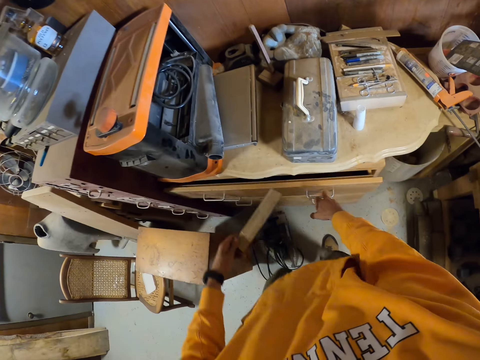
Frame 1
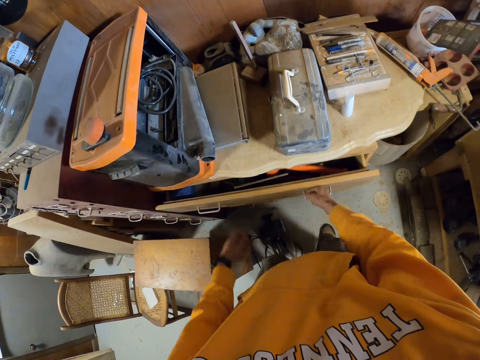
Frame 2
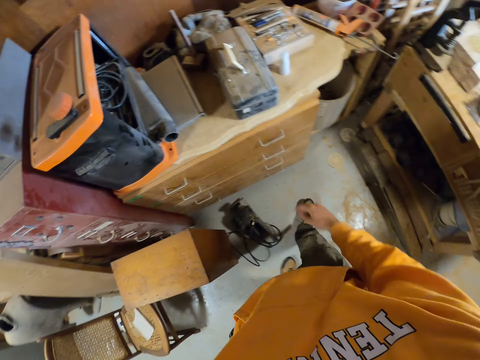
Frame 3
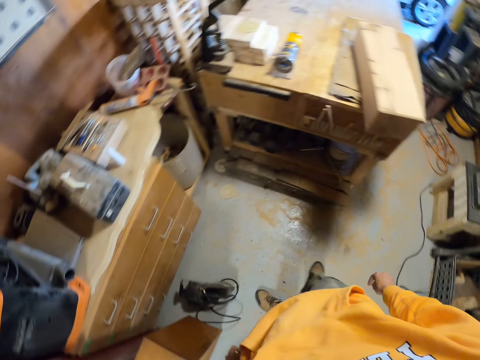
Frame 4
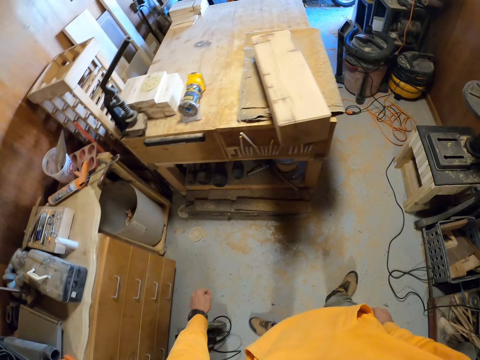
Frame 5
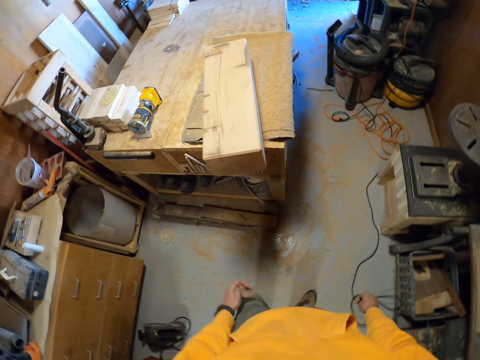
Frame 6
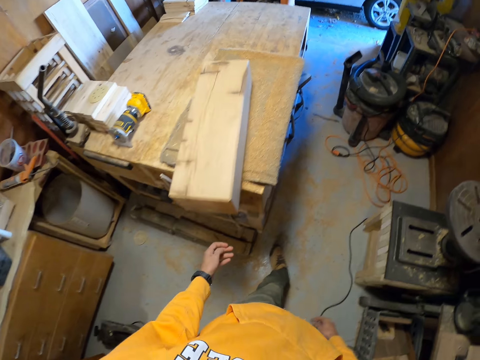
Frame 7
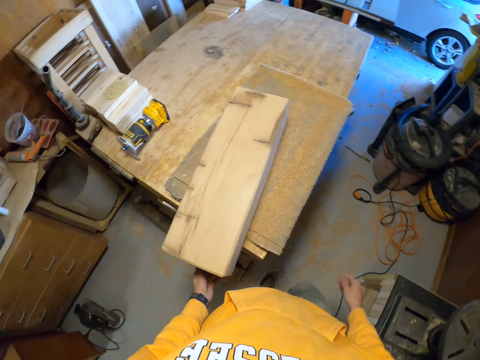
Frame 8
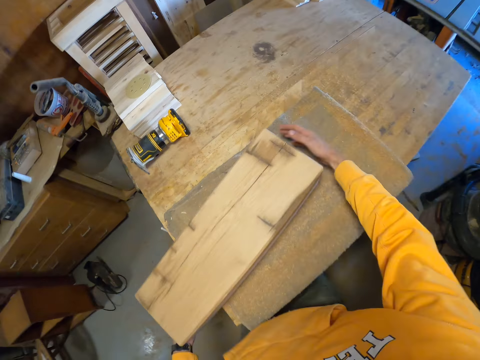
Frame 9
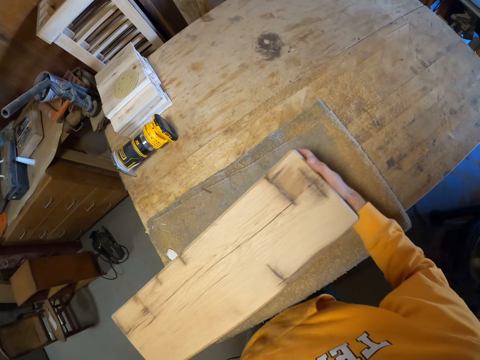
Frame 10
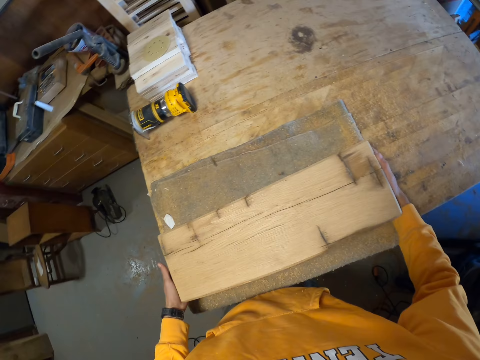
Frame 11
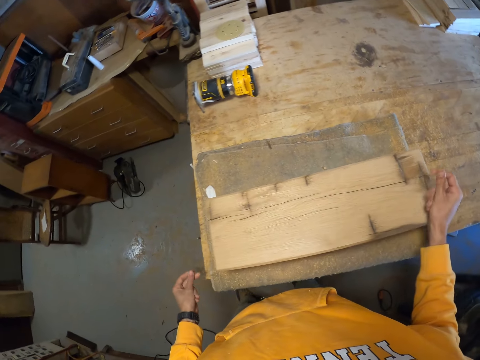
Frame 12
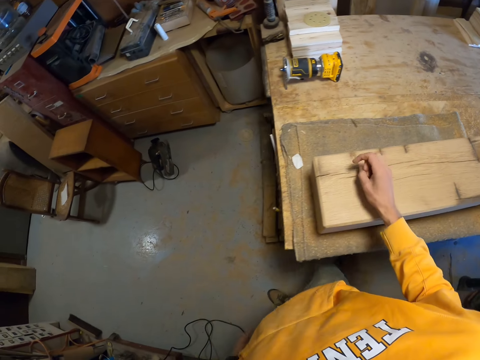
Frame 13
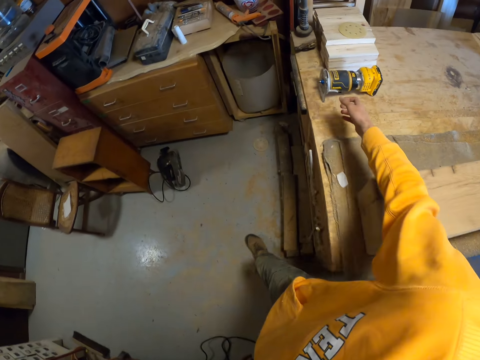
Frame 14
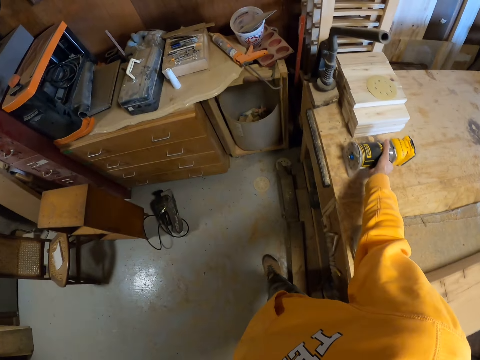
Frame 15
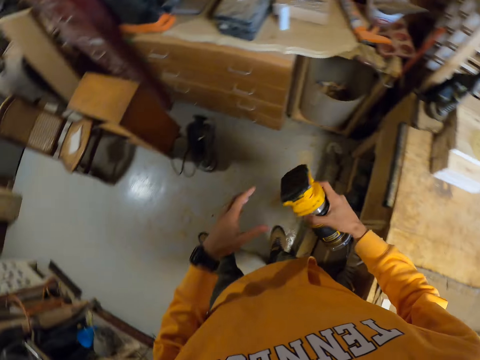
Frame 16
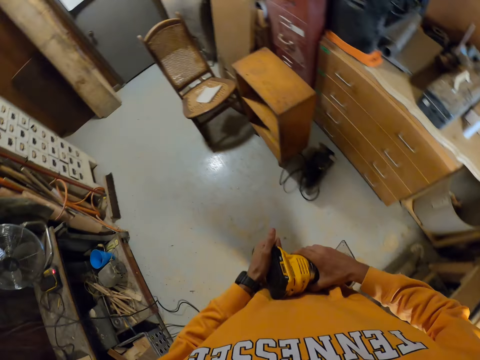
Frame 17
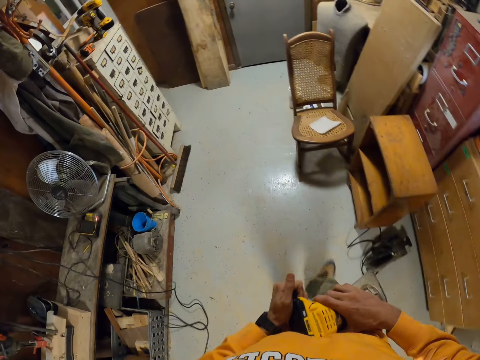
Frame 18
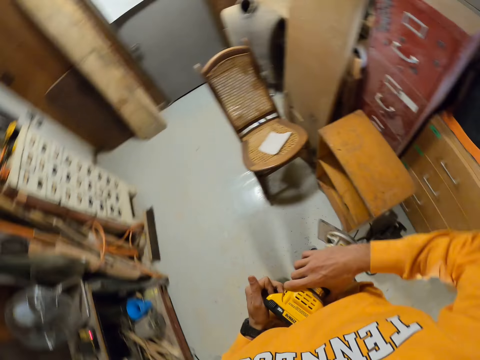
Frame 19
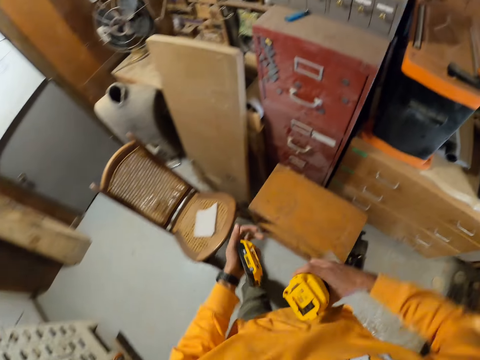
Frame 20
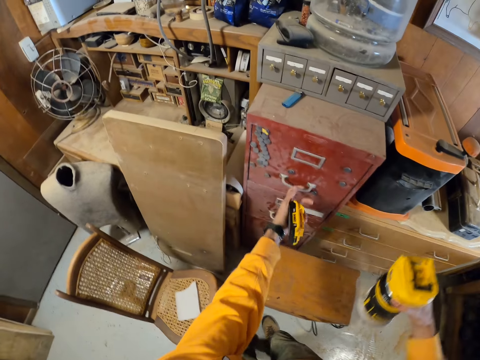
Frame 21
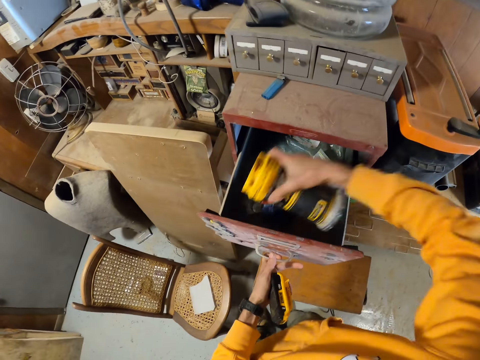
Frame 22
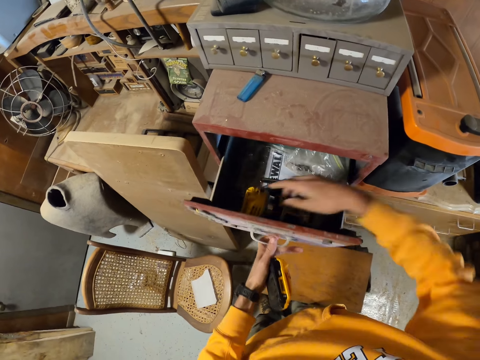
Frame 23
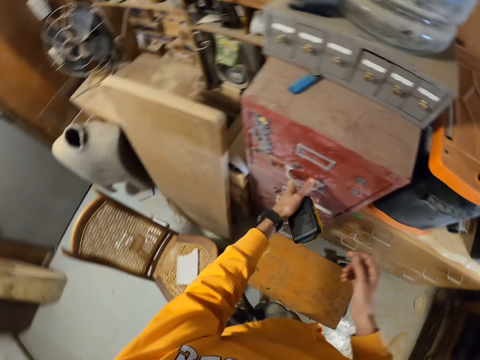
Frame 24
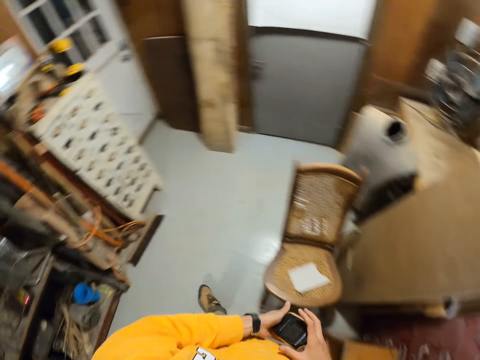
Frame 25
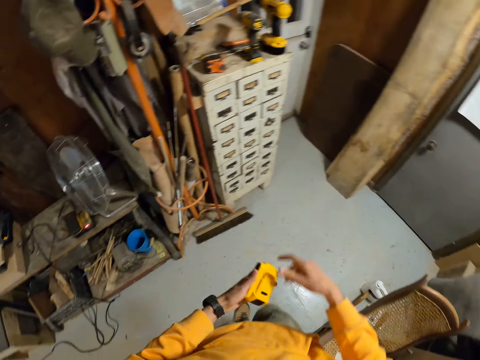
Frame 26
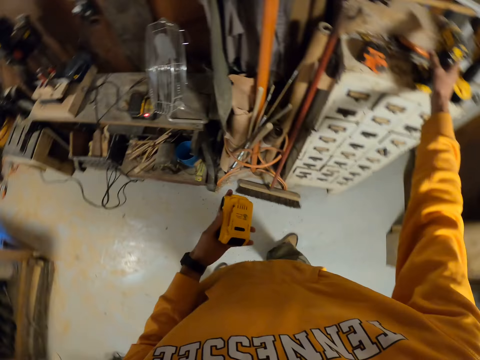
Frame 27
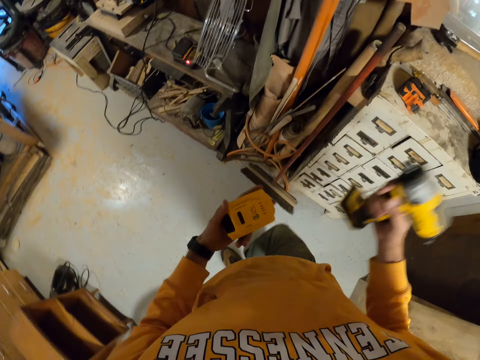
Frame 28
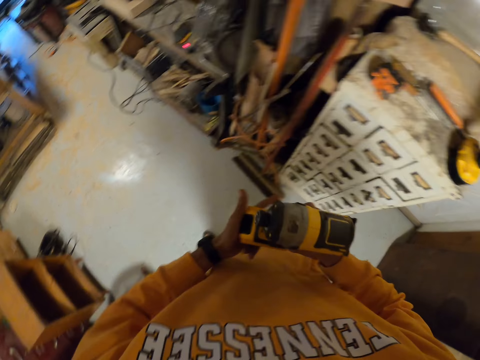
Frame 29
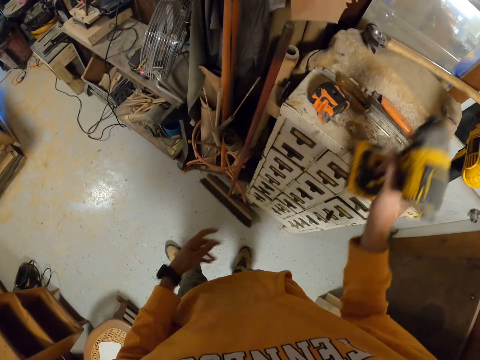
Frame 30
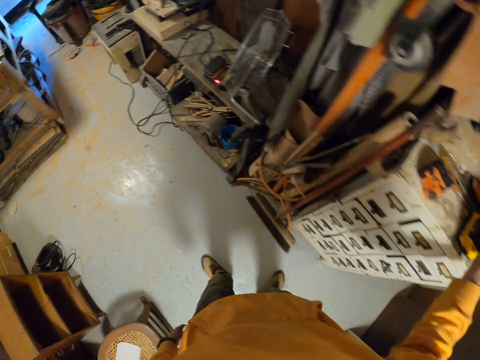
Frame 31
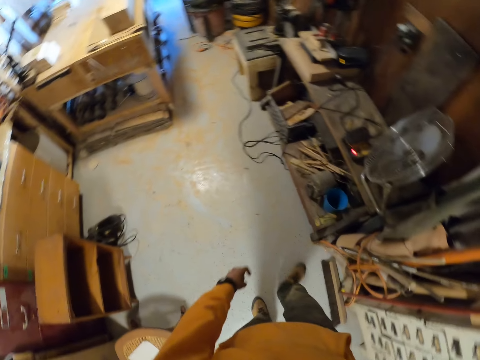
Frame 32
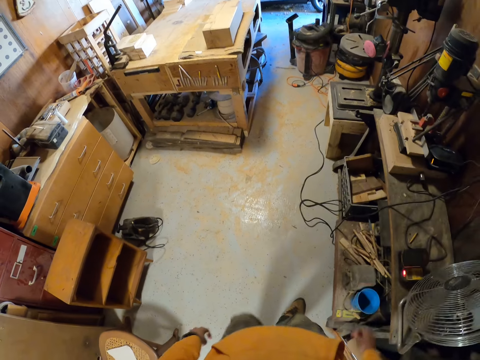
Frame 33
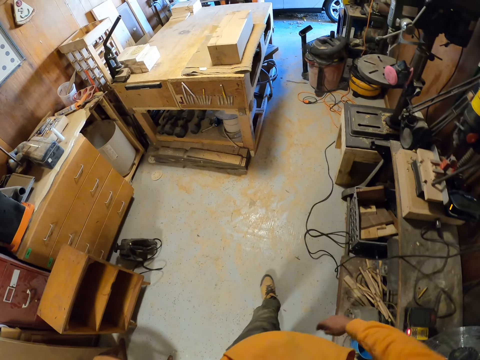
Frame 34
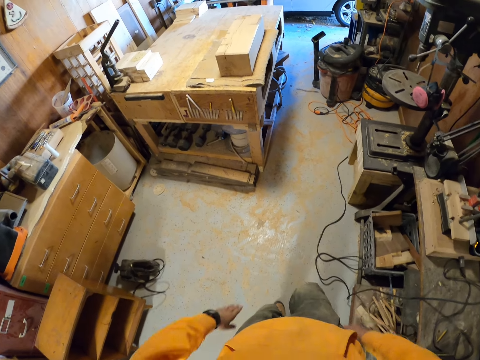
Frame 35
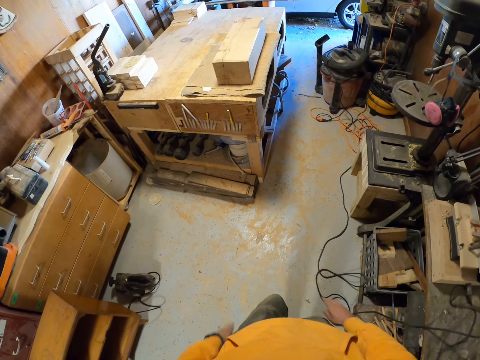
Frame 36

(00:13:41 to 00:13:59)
The camera wearer opens a drawer with his right hand. He drops the card scraper or sanding block into the drawer with his left hand. He closes the drawer with his right hand. He walks around the room. He repositions the wooden furniture with both hands. He lifts up the piece of wood. He picks up a planer or driller from the table with his right hand. He detaches the base of the planer with both hands. He walks around the room. He opens a cabinet with his left hand. He drops the planer into the cabinet with his right hand. He closes the cabinet with his left hand. He holds the base of the planer with both hands briefly. He walks around the room. He picks up a nail gun from the top of a cabinet with his right hand. He attaches the nail gun to the base of the planer. He drops the nail gun on top of the cabinet with his right hand. He walks around the room.

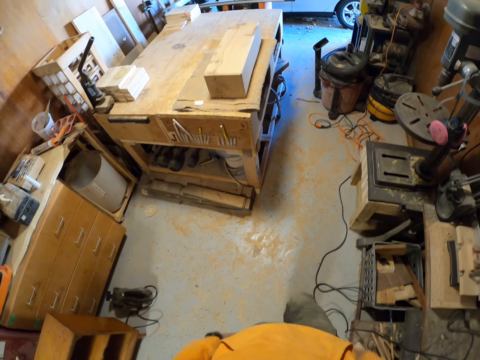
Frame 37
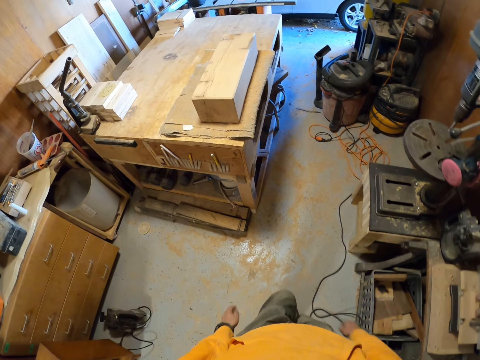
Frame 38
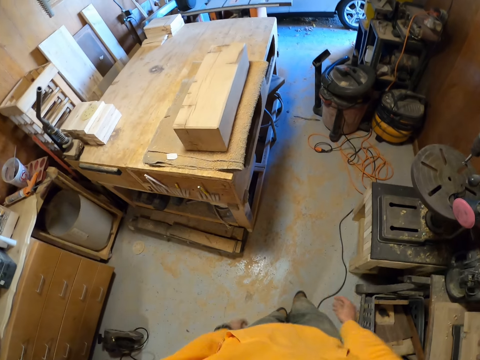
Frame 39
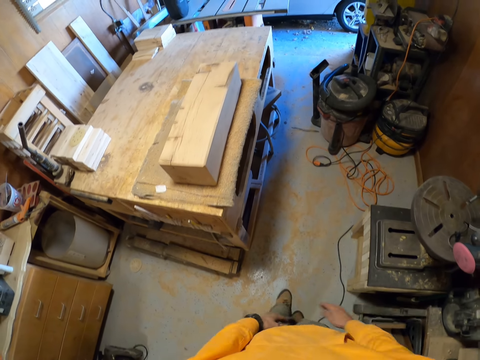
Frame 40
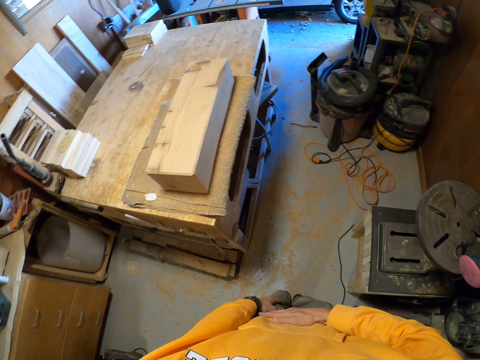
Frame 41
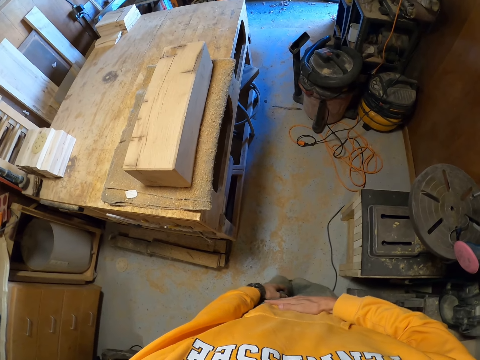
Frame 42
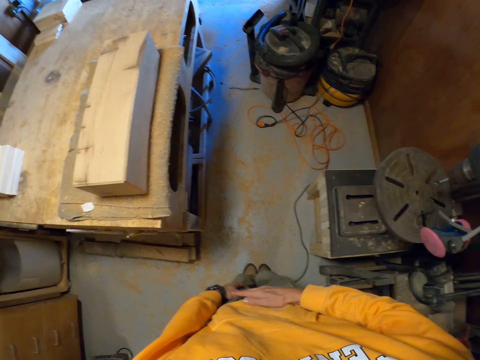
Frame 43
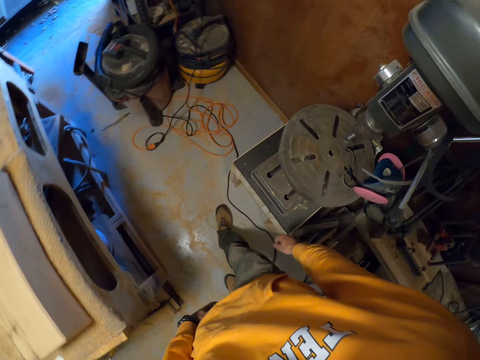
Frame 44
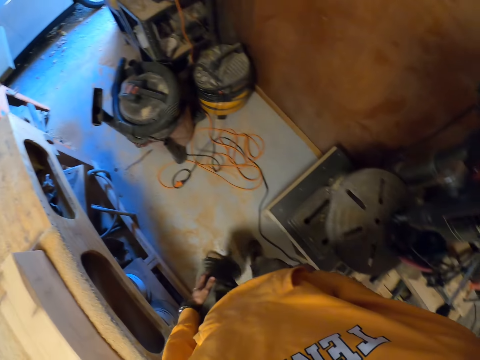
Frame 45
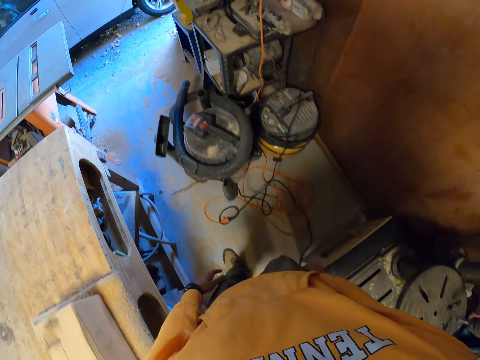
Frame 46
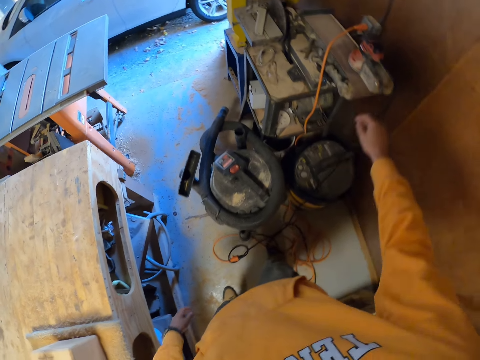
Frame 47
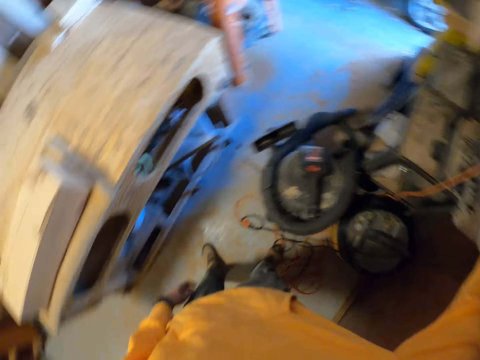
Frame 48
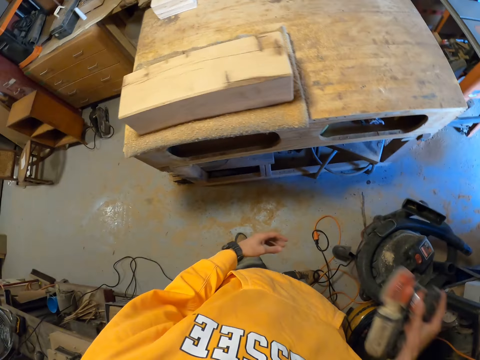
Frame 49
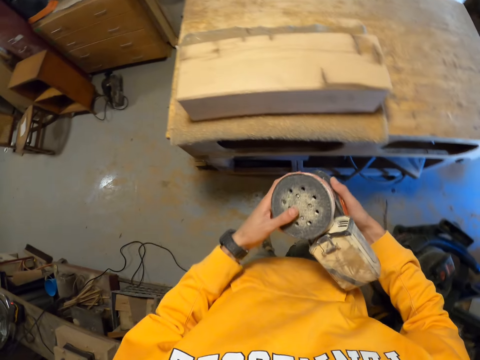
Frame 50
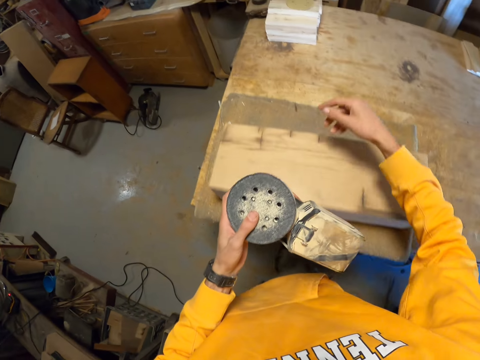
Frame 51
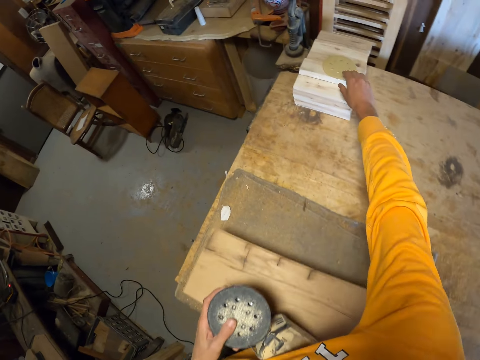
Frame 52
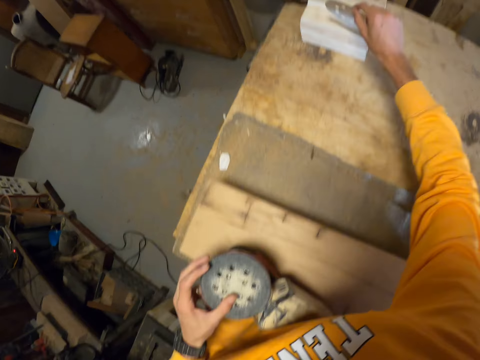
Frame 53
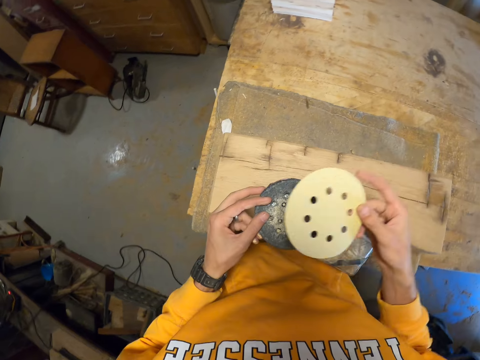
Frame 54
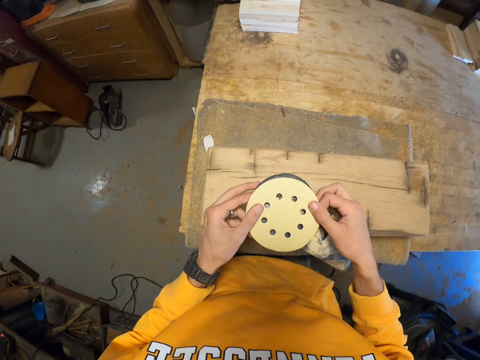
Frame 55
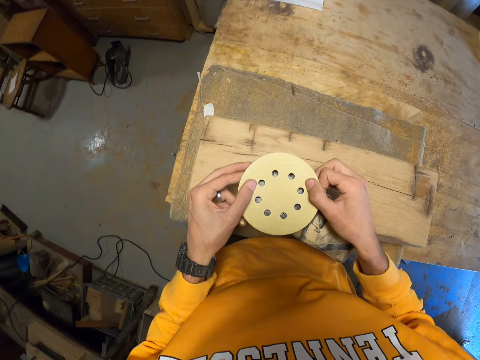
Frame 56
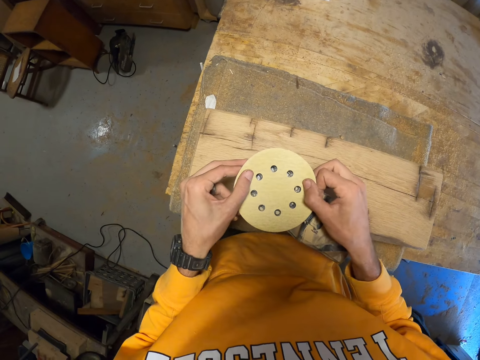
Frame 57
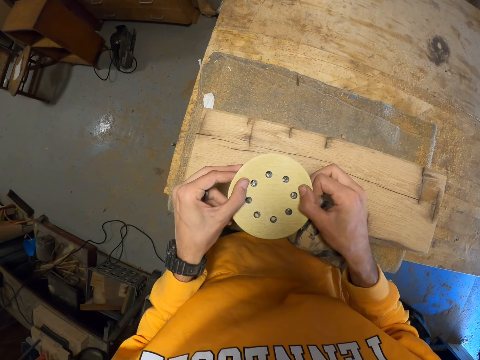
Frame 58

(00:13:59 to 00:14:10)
The camera wearer places his right hand on his stomach. He picks up an angle grinder or sander from the top of a band saw with his right hand. He holds the angle grinder with both hands. He places the angle grinder. He picks up a cover of the angle grinder from a stack of tiles on the table with his right hand. He attaches the cover or sanding paper to the angle grinder with both hands.
